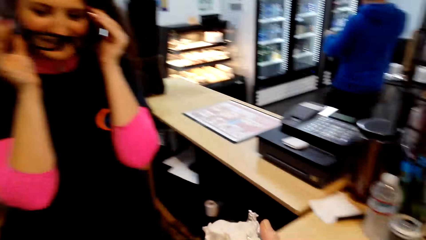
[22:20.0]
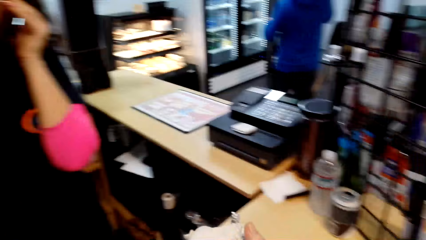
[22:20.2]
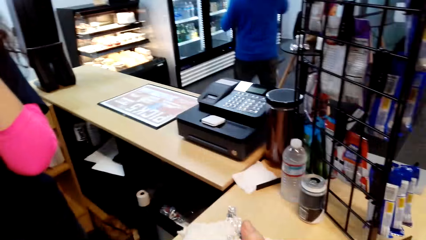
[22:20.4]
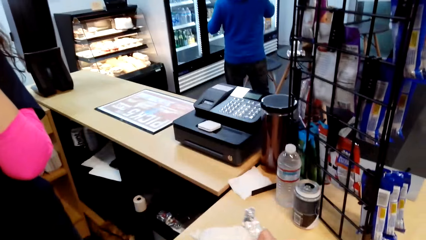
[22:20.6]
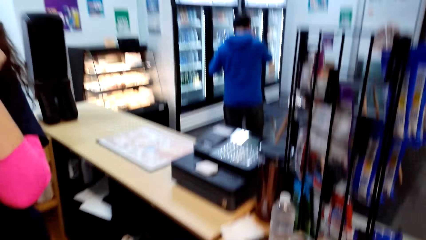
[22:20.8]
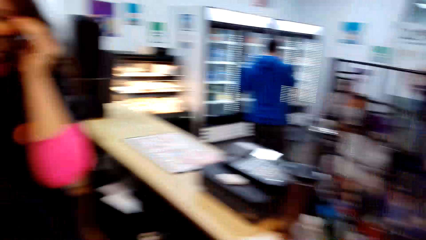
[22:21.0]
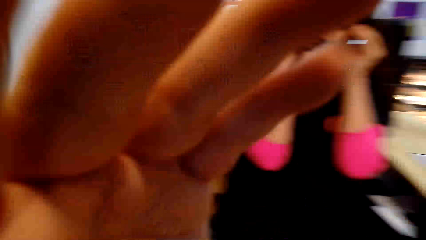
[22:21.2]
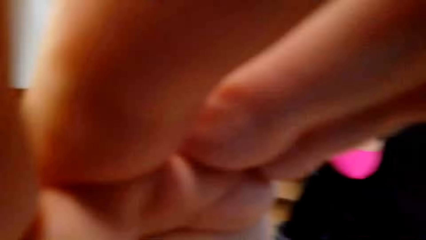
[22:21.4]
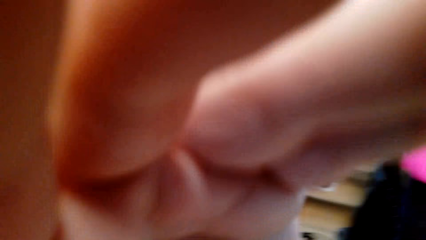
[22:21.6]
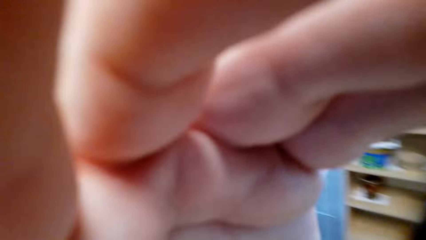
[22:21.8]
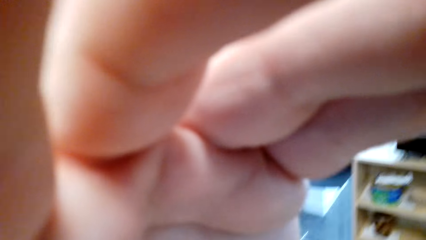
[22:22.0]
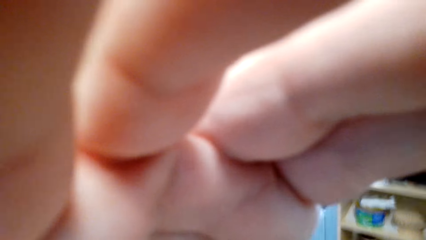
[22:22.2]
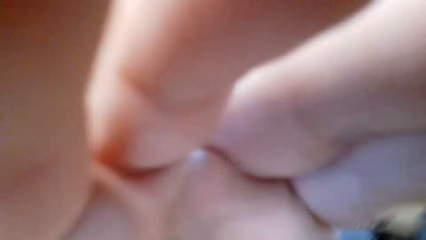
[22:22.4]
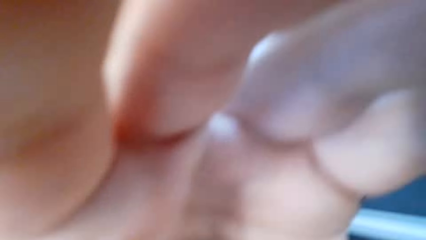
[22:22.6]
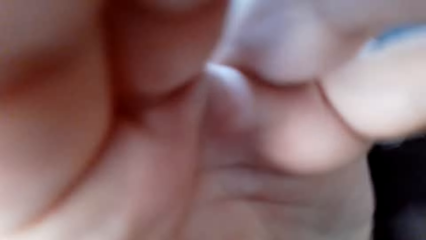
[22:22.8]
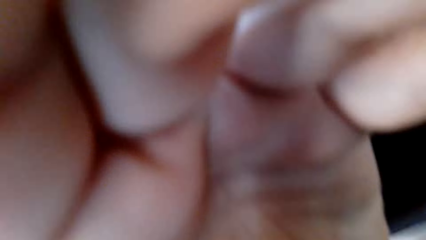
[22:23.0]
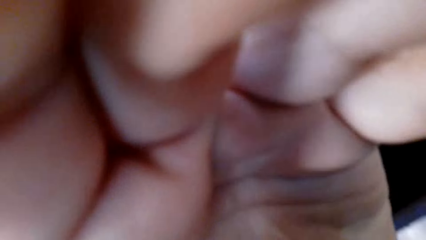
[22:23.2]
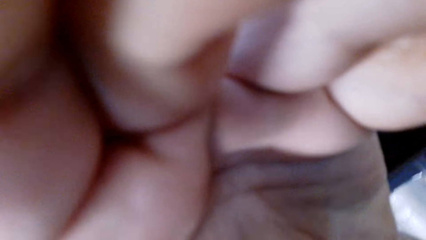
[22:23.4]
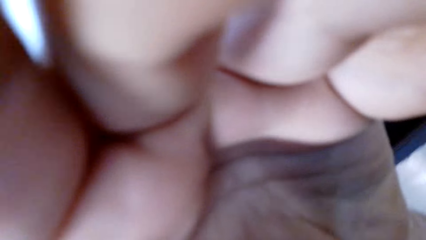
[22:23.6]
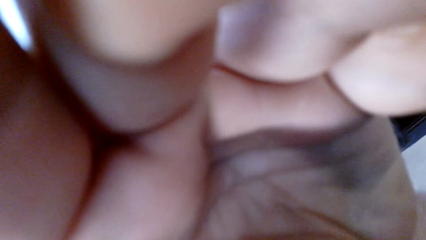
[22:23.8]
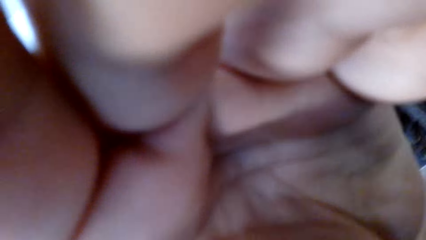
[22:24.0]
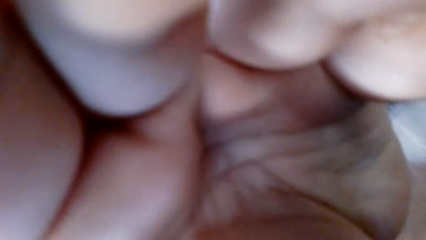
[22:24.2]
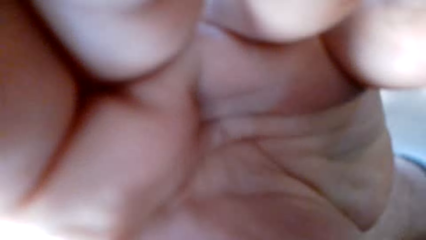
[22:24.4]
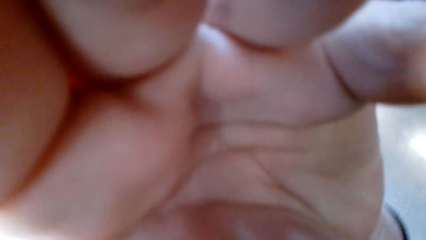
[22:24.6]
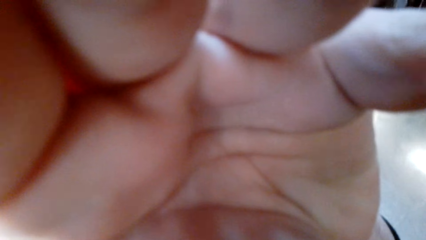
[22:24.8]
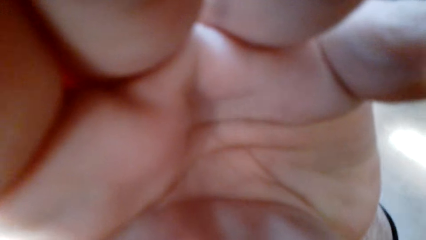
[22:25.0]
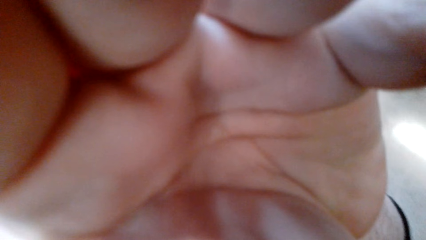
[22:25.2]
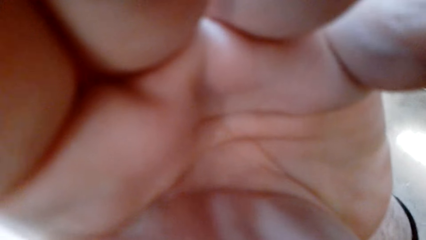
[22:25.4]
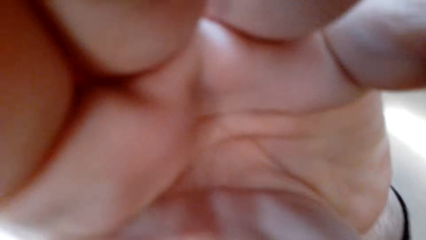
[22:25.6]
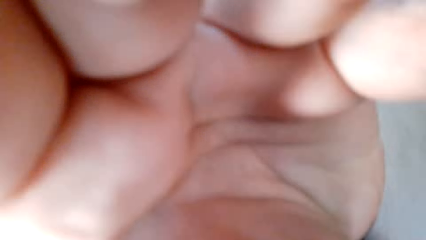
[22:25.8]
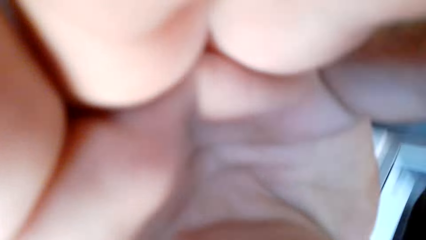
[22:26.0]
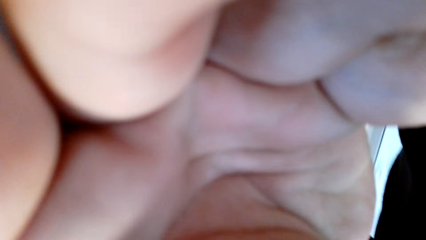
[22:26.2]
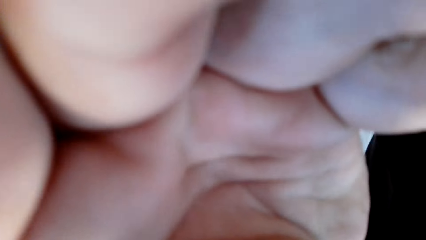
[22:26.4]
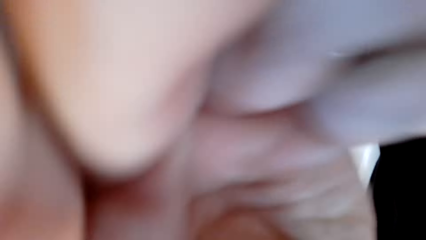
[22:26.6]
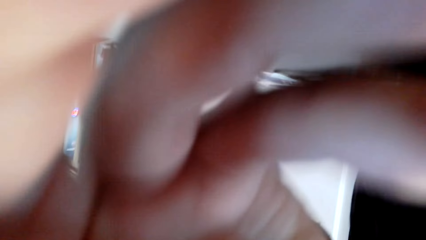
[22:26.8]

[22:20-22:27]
The camera wearer puts something on the counter. They adjust the camera.
